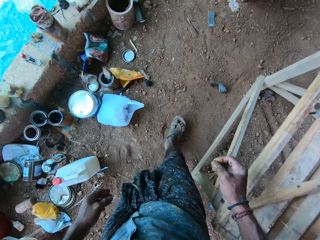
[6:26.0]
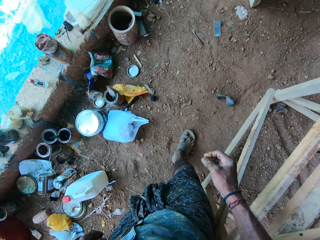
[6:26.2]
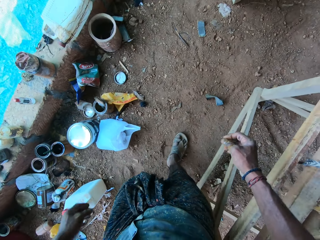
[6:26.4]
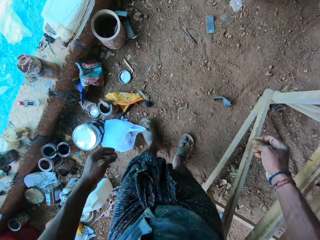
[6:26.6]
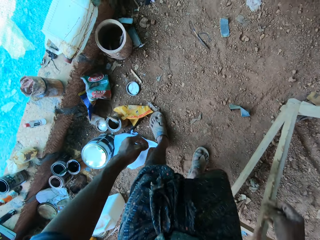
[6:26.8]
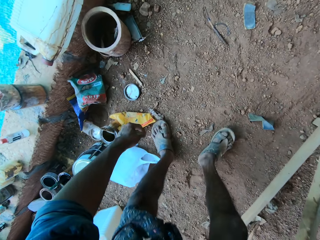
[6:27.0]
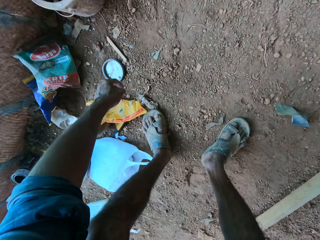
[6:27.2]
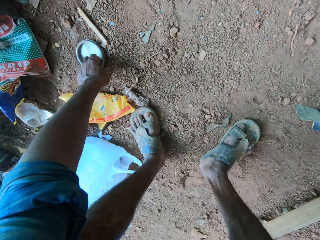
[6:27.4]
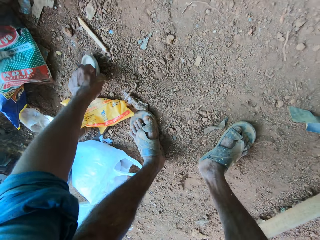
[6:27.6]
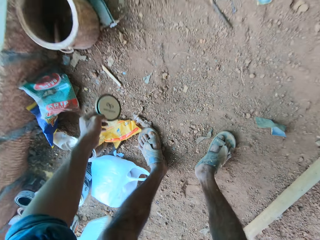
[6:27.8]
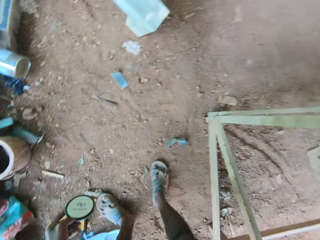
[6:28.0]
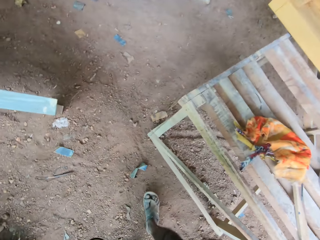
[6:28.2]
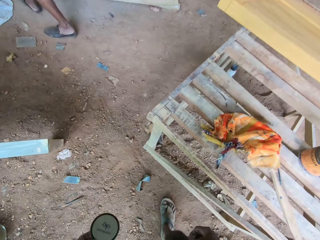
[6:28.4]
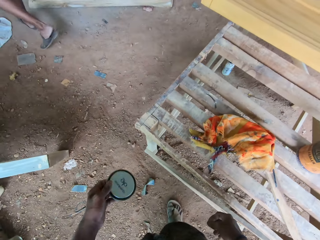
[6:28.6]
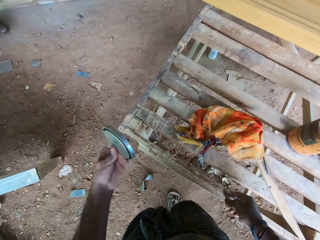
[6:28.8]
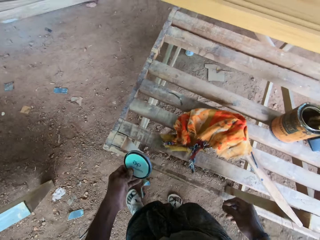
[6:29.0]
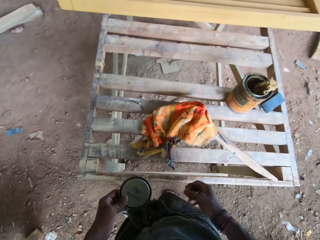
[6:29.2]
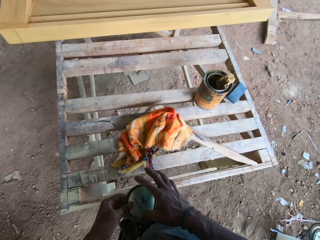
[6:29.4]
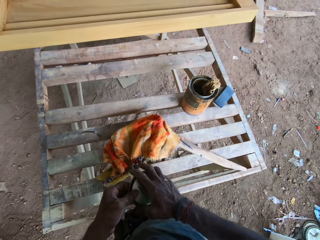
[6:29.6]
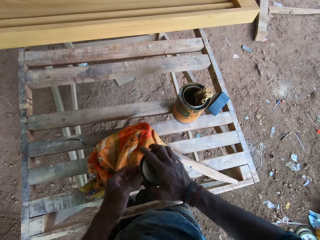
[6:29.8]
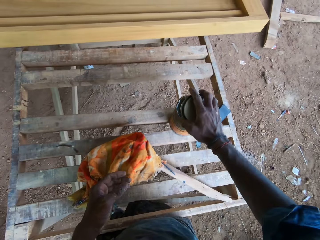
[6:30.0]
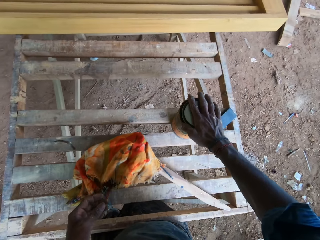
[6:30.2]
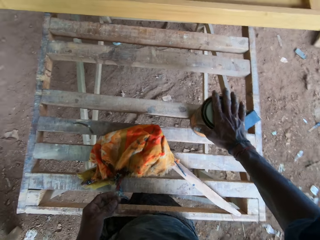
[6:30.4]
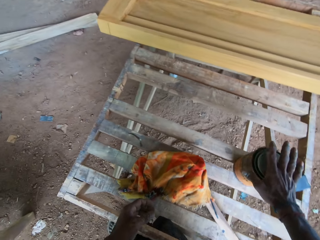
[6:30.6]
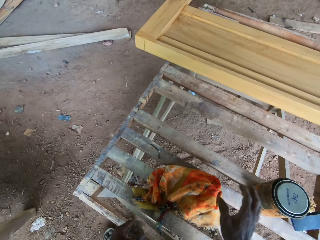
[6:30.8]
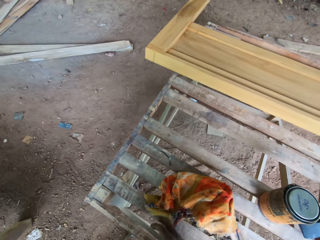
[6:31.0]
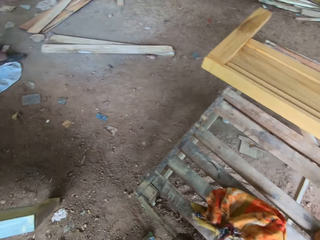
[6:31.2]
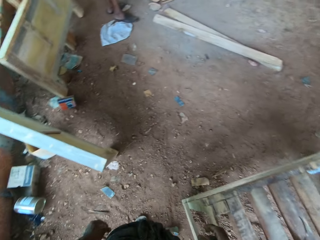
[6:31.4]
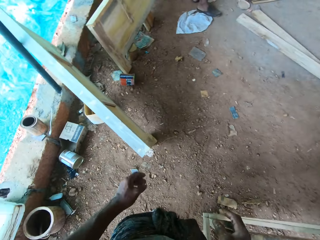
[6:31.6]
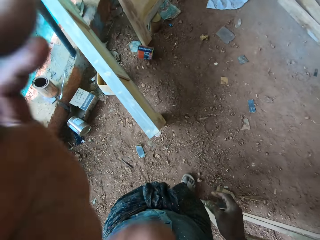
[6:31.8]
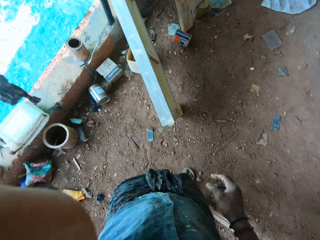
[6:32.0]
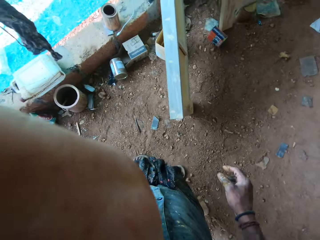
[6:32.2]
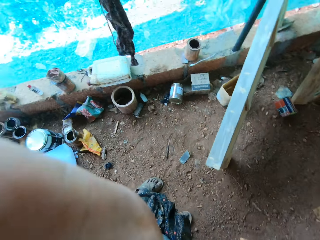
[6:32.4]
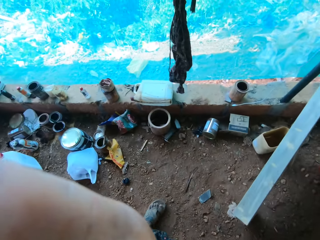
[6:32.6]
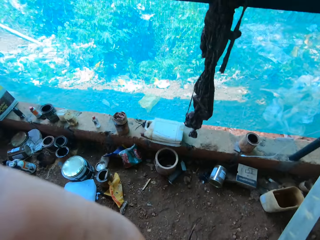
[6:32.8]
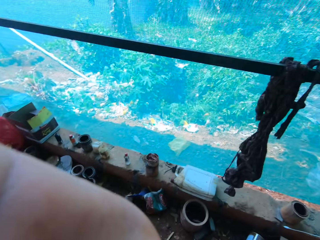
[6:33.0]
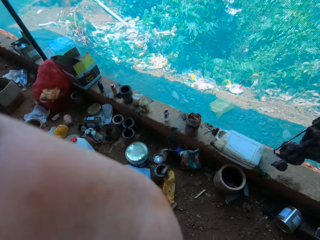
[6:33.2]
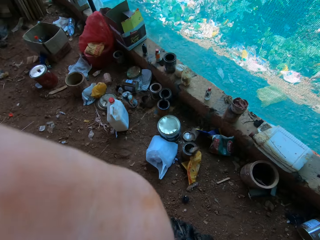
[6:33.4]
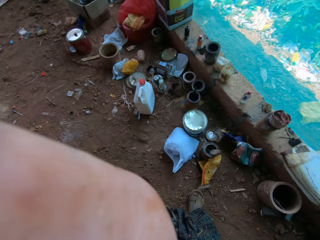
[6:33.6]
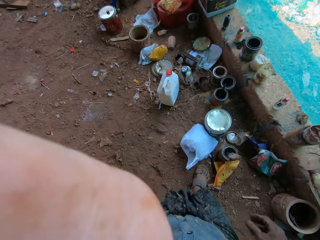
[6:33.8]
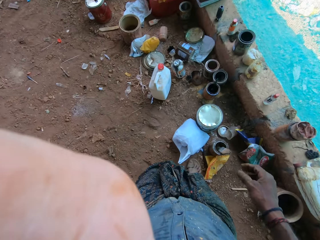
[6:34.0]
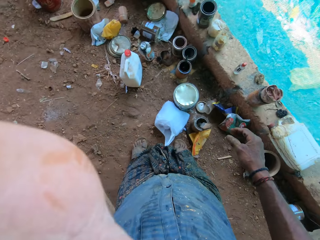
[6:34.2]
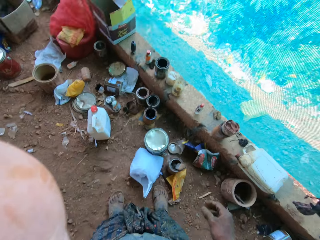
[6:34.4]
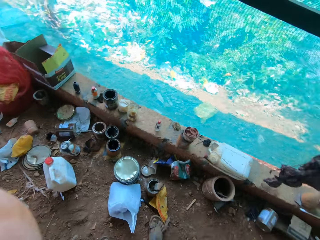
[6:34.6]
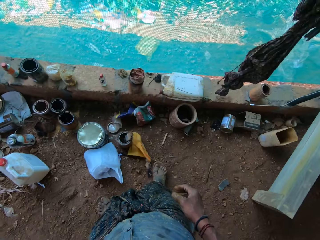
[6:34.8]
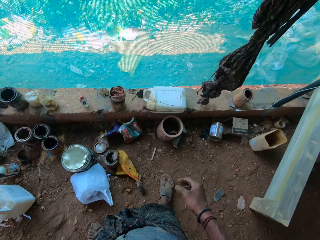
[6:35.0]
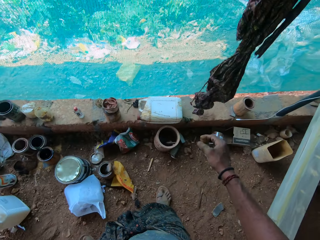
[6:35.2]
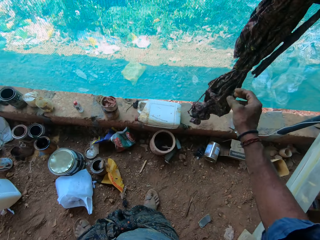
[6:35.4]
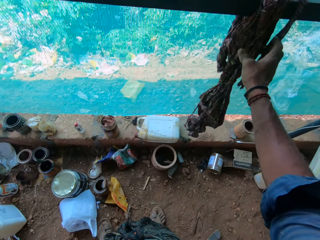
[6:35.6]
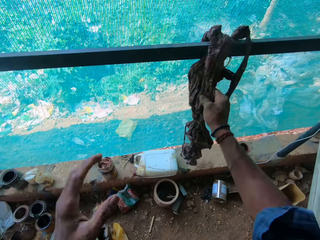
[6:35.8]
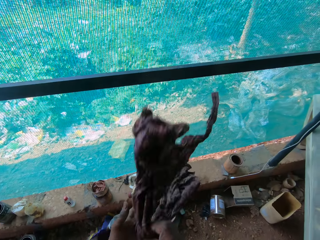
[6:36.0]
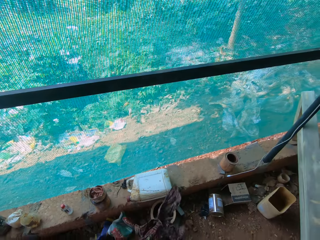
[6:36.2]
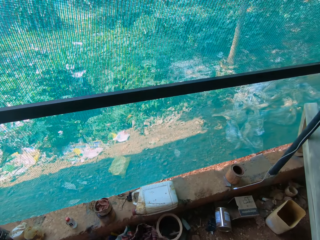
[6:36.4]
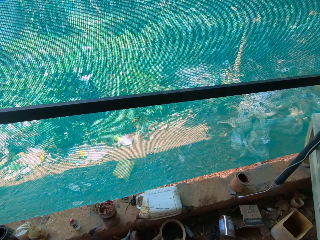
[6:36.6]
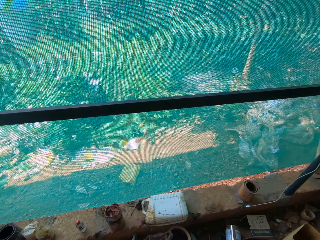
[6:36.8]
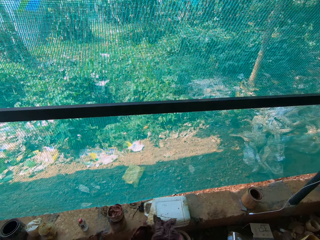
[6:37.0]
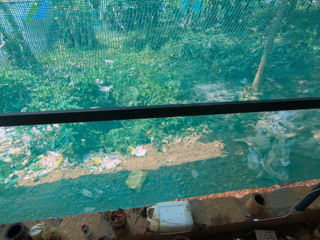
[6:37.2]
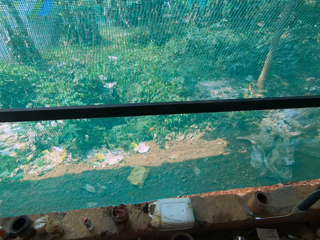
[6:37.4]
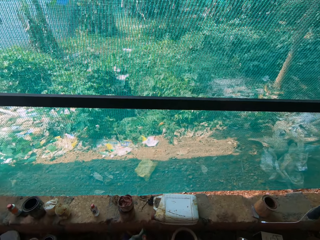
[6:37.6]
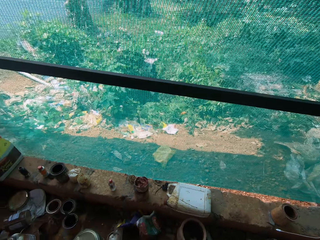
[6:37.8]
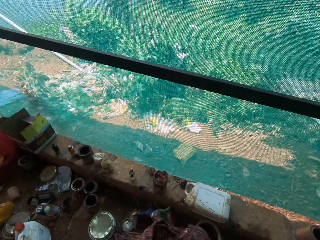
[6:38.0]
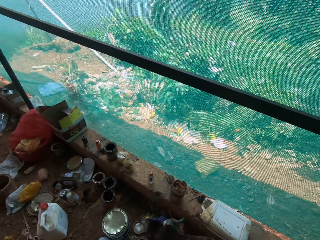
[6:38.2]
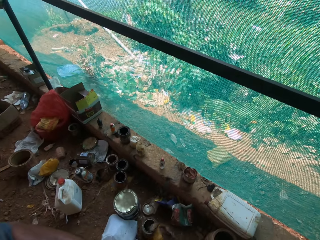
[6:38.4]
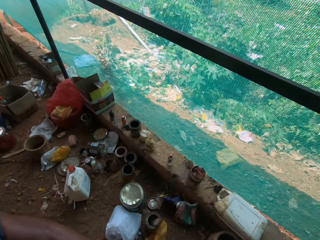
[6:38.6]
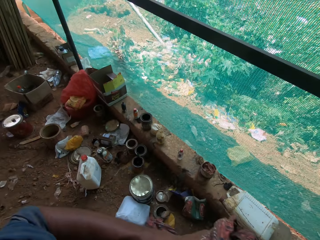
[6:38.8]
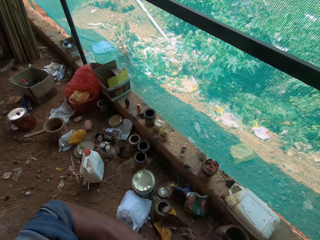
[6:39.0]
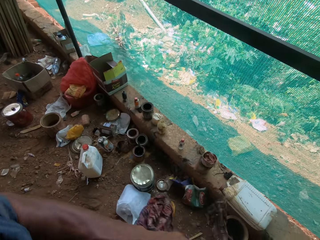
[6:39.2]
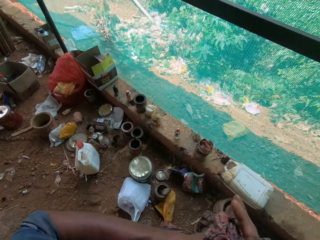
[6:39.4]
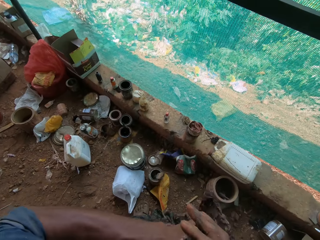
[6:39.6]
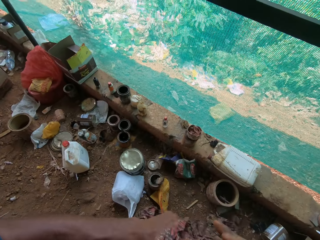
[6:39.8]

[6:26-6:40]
The camera wearer talks to a man. They walk around. They pick up a can on the ground and pick up a lid. They knock the lid on the wooden structure. They transfer the lid to the other hand. They close the can with the lid. They look around. They adjust a camera. They take a rag with the right hand. They wipe hands with the rag.

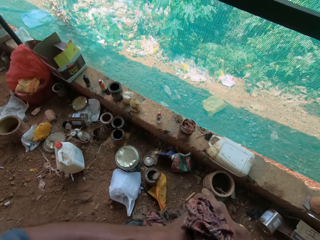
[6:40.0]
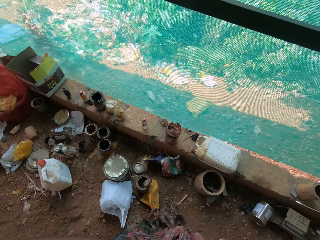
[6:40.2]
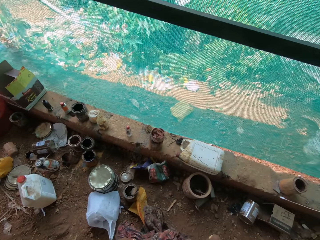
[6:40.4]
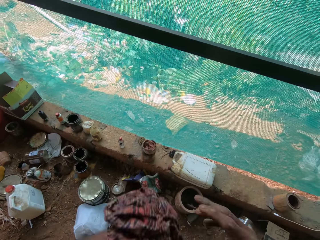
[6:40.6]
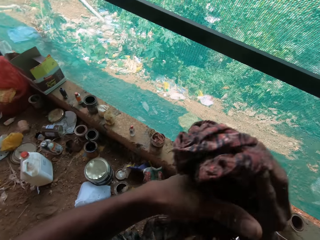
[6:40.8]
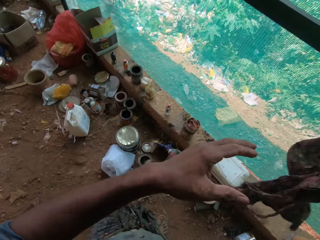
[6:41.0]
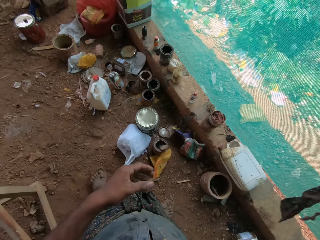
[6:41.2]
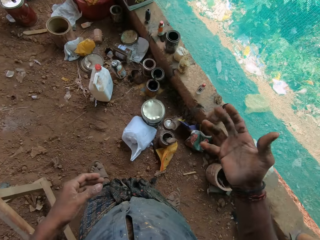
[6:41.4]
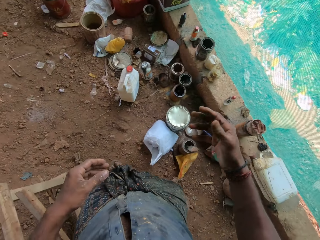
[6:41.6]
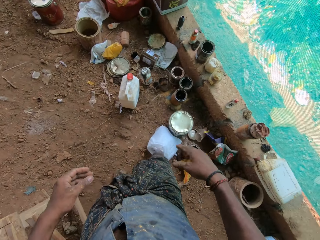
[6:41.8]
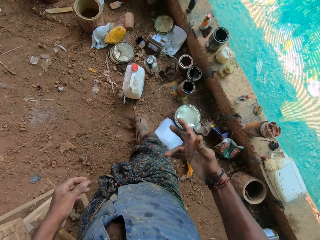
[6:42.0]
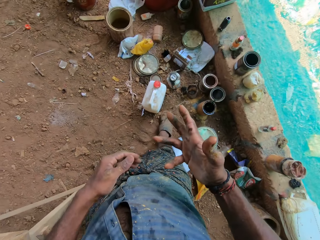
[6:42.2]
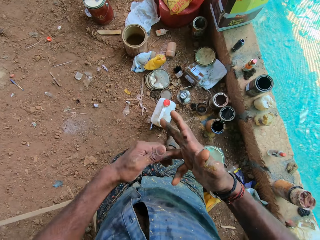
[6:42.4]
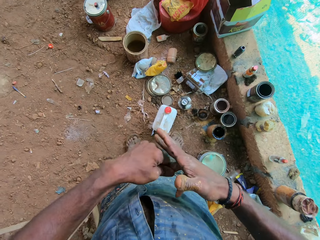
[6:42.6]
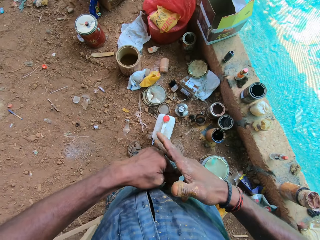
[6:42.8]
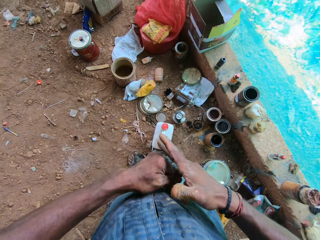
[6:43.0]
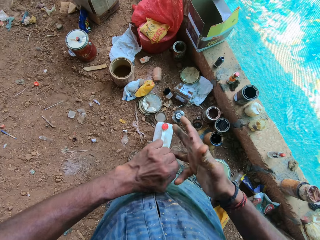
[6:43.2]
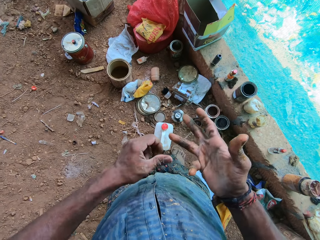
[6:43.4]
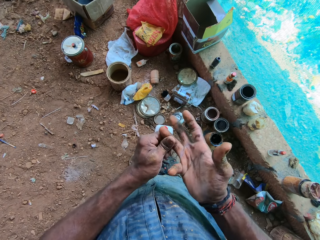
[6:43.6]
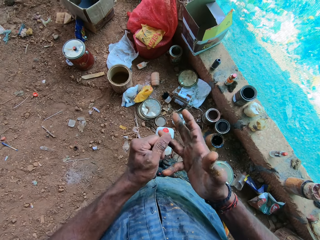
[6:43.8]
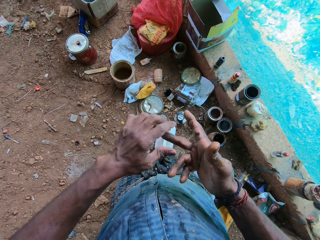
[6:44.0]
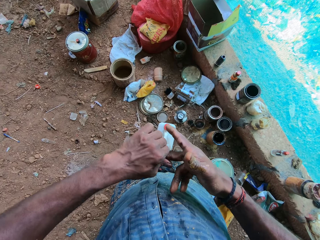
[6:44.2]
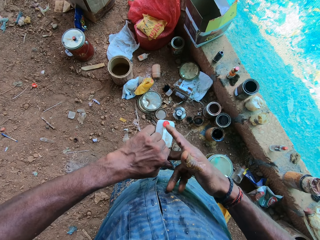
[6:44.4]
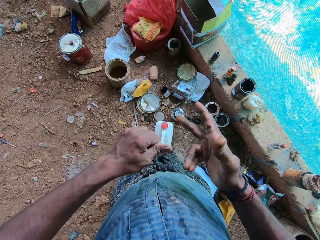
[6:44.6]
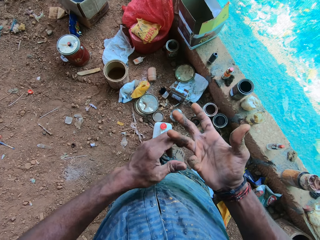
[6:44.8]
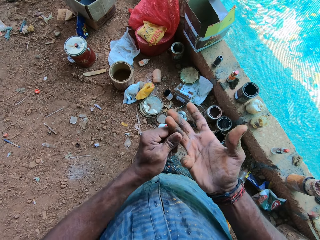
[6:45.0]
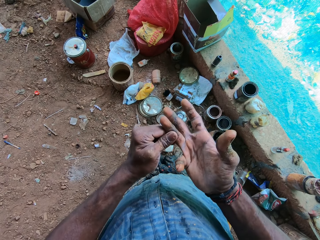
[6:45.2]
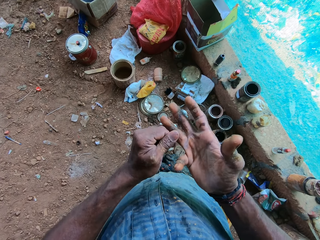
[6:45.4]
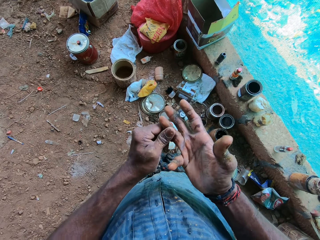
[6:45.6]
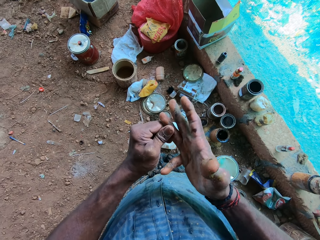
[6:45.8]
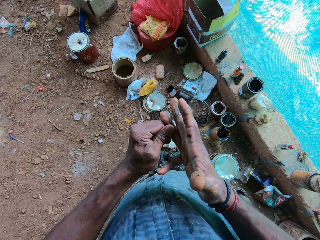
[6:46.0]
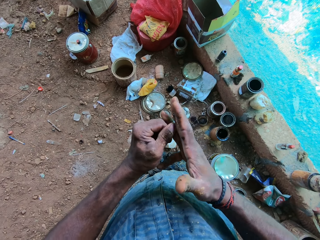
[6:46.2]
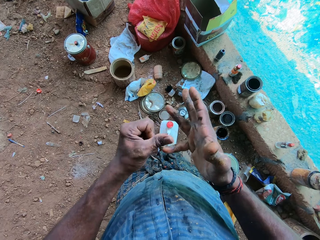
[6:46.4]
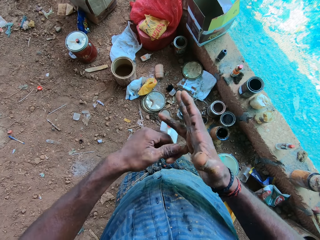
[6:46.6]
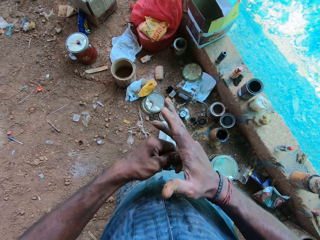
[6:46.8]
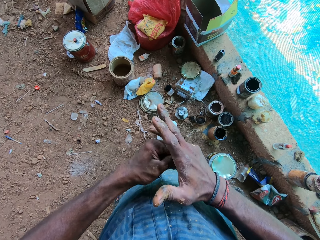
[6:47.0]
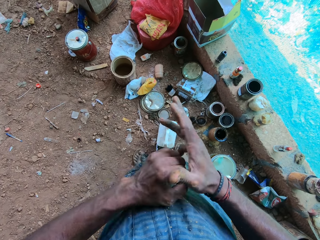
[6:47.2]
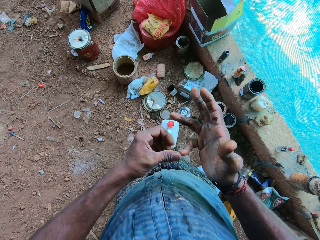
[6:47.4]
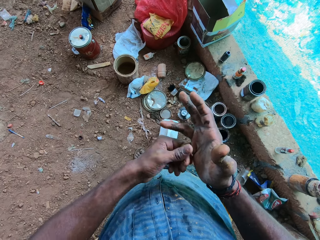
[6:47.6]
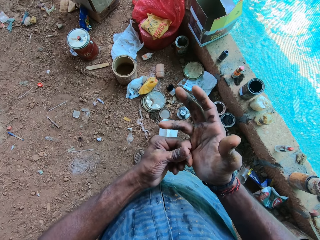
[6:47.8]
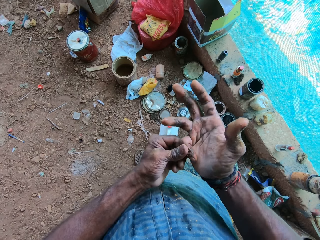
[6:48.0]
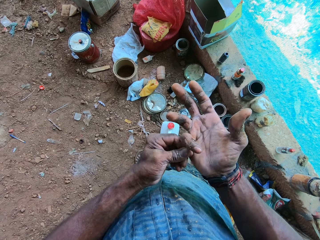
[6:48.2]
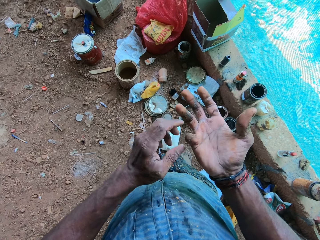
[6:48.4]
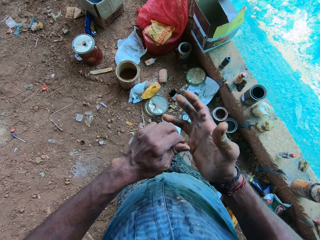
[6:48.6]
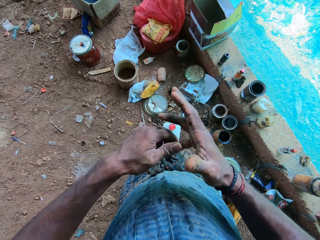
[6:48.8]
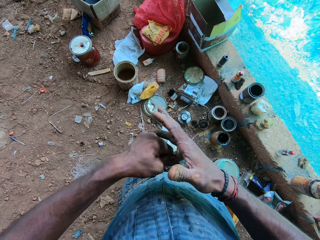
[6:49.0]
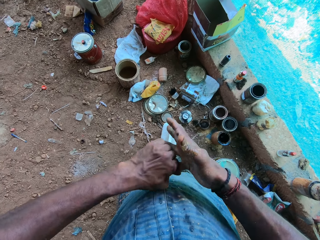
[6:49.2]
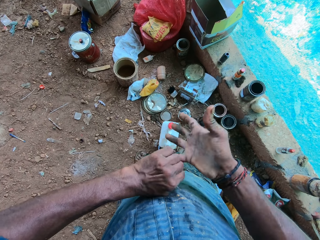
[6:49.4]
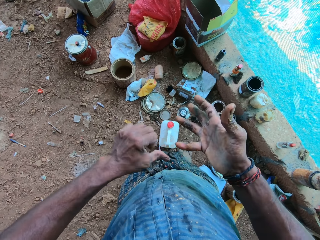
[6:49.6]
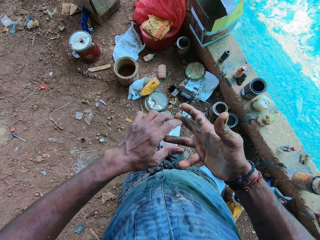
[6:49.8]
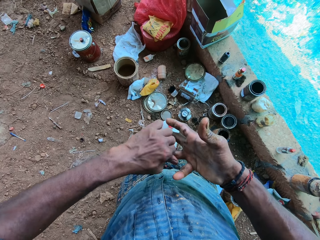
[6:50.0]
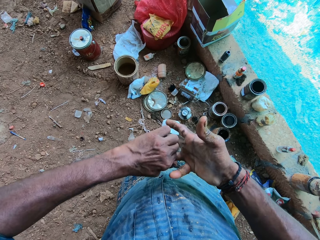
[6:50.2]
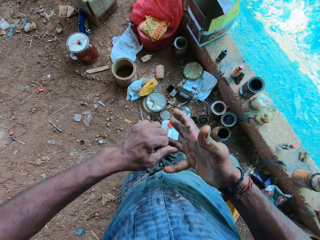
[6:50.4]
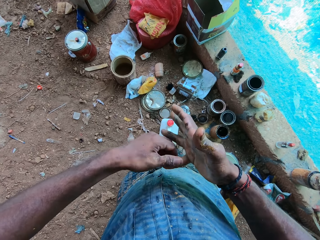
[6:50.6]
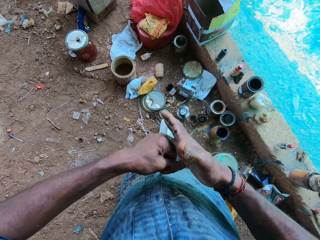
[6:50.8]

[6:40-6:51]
The camera wearer hangs the cloth on a metal bar. He walks around. He rubs his fingers.
